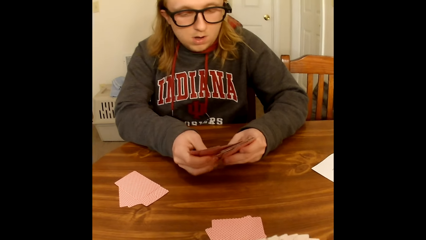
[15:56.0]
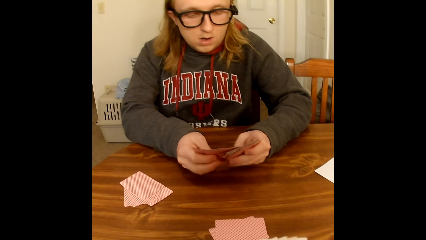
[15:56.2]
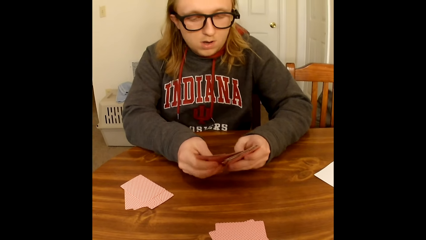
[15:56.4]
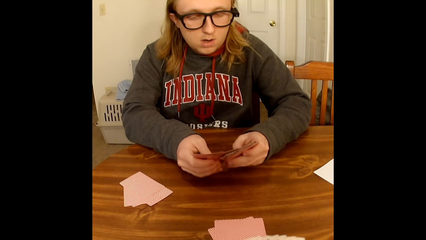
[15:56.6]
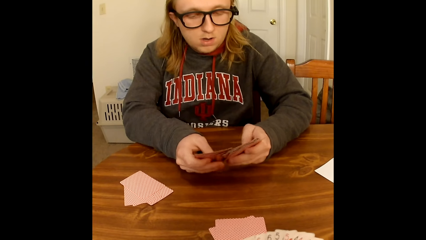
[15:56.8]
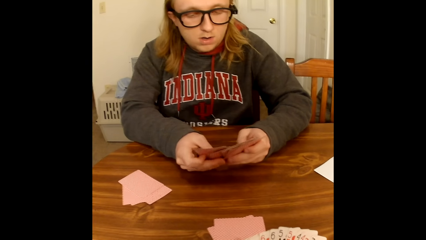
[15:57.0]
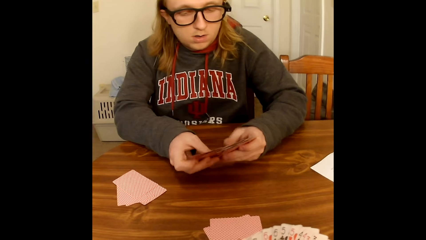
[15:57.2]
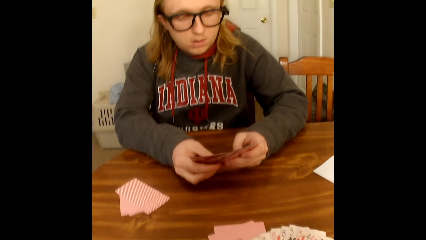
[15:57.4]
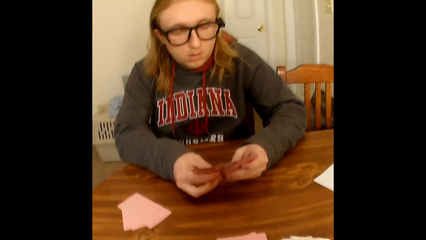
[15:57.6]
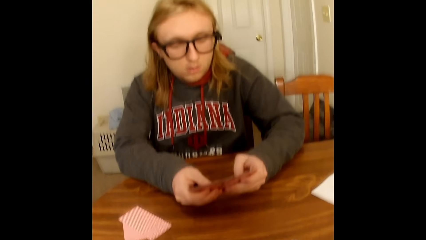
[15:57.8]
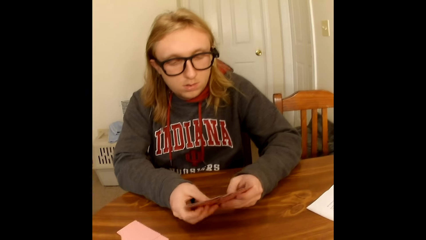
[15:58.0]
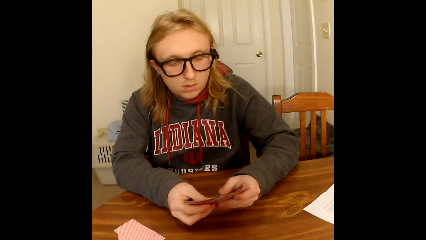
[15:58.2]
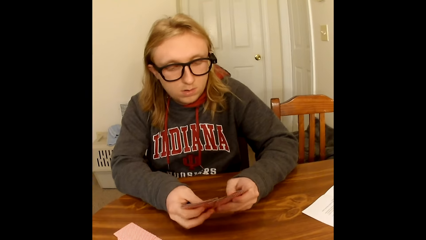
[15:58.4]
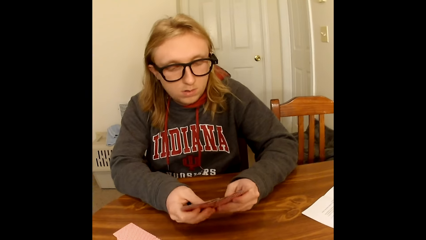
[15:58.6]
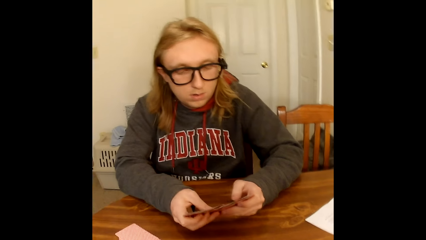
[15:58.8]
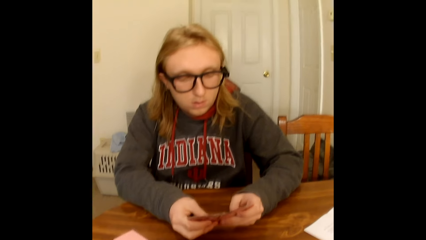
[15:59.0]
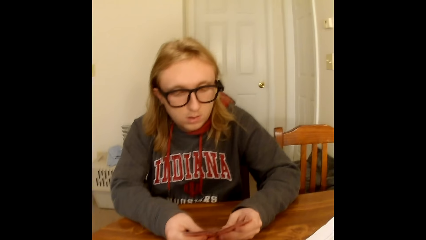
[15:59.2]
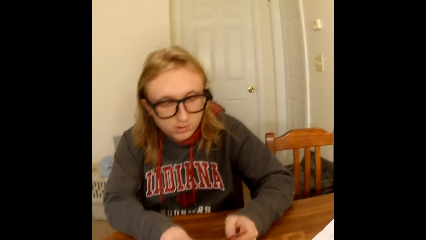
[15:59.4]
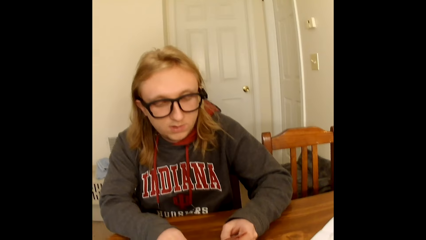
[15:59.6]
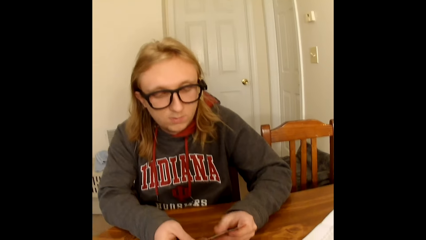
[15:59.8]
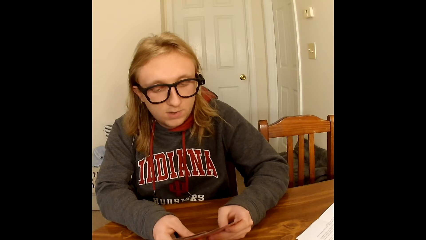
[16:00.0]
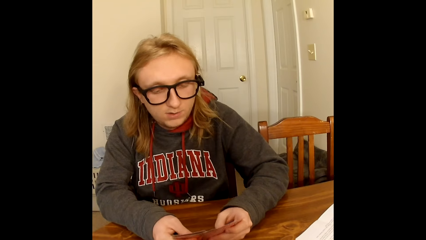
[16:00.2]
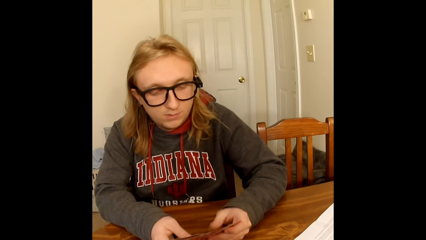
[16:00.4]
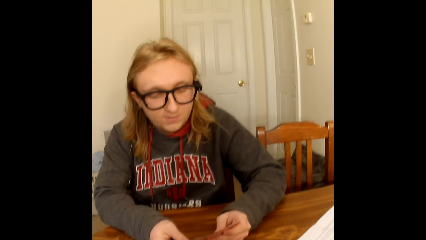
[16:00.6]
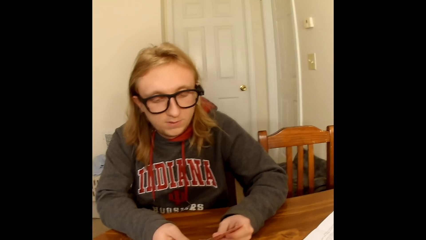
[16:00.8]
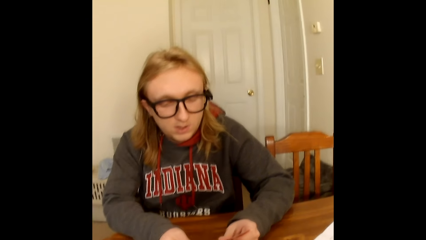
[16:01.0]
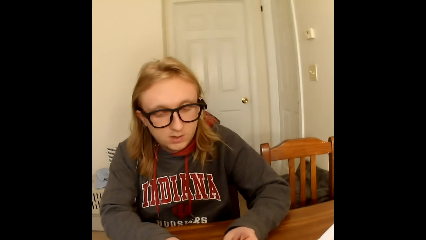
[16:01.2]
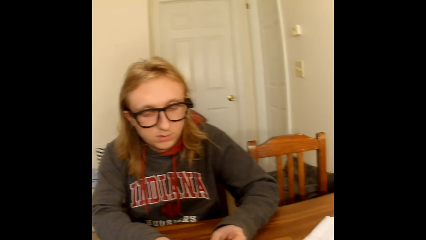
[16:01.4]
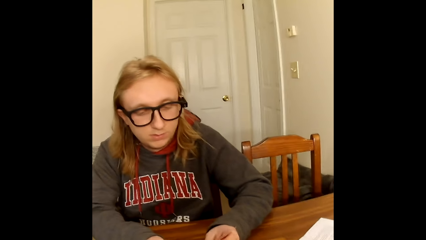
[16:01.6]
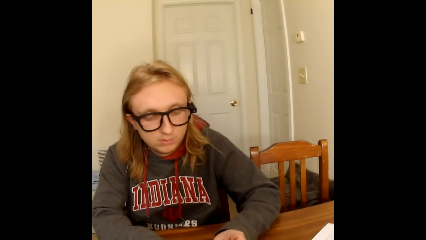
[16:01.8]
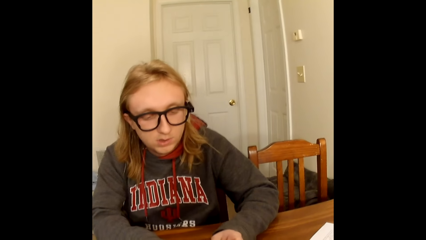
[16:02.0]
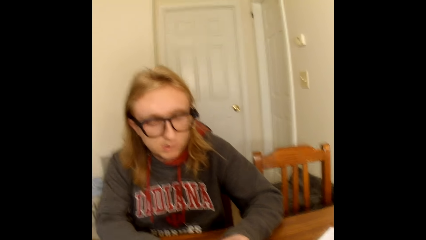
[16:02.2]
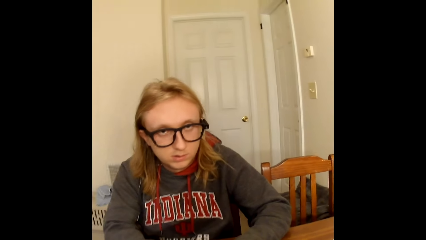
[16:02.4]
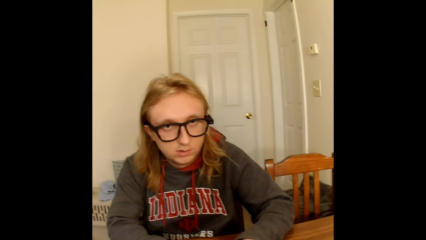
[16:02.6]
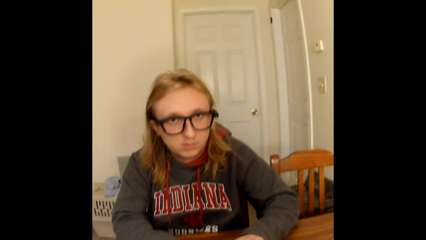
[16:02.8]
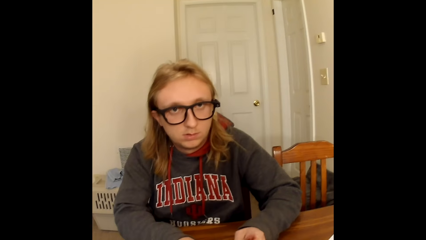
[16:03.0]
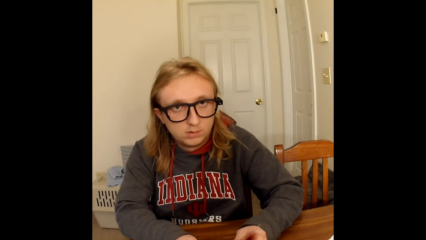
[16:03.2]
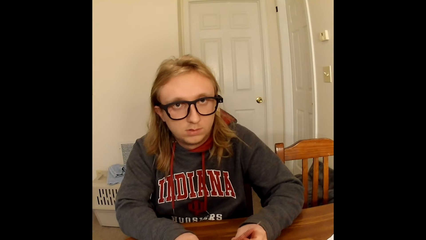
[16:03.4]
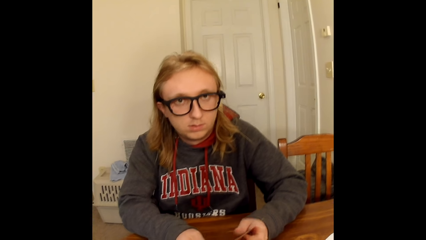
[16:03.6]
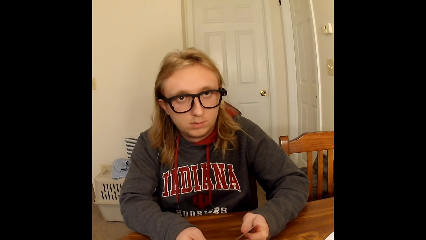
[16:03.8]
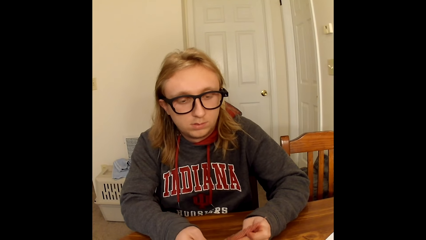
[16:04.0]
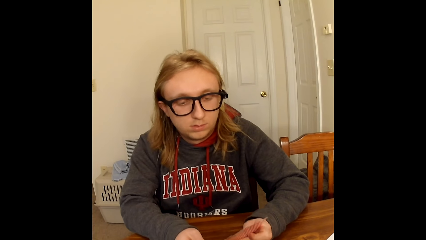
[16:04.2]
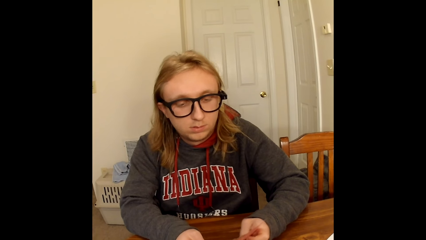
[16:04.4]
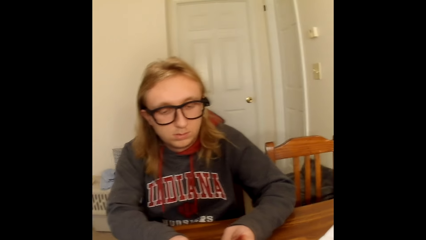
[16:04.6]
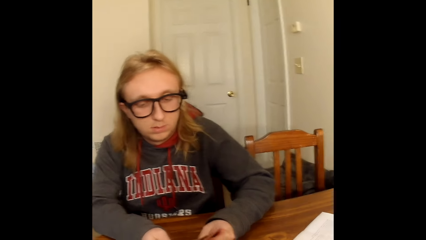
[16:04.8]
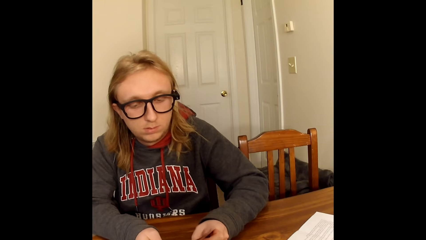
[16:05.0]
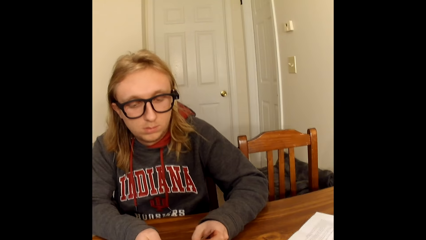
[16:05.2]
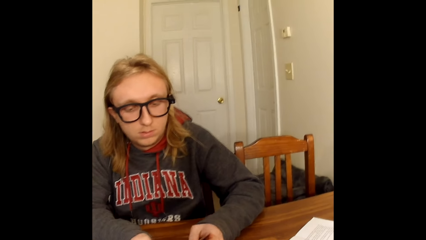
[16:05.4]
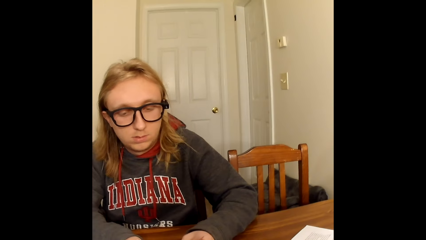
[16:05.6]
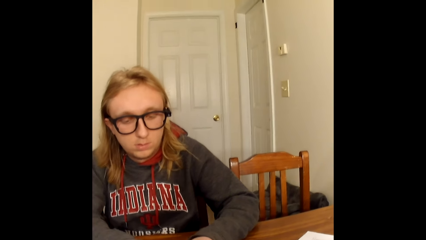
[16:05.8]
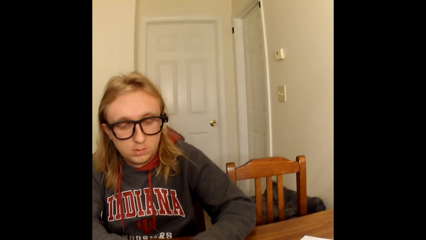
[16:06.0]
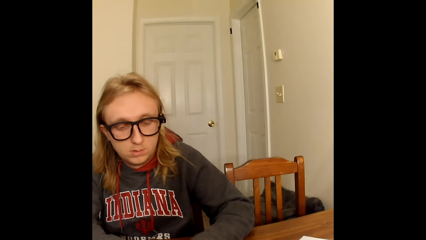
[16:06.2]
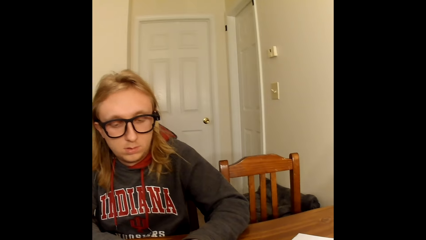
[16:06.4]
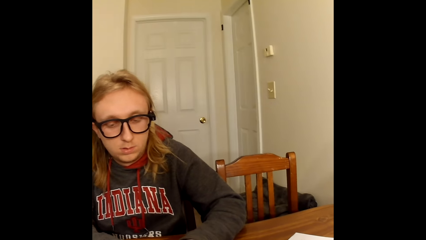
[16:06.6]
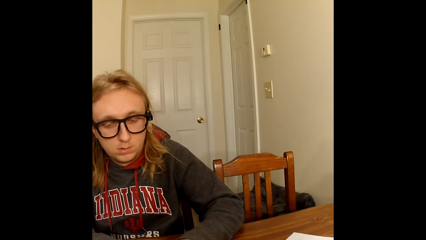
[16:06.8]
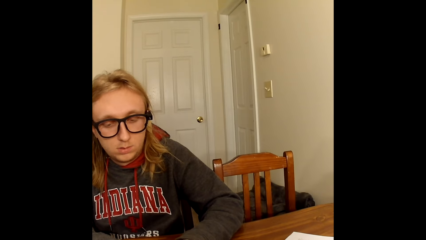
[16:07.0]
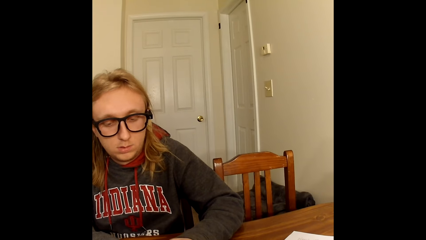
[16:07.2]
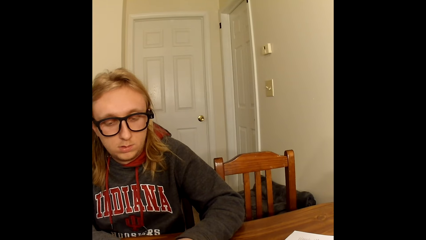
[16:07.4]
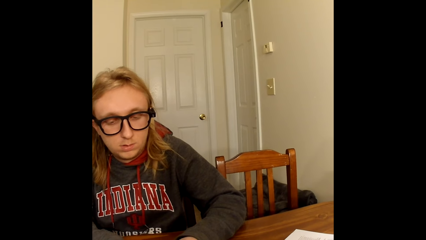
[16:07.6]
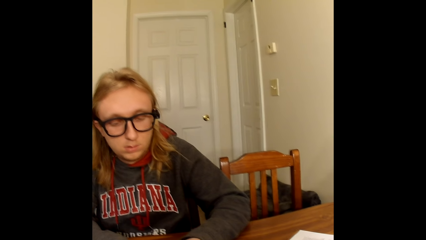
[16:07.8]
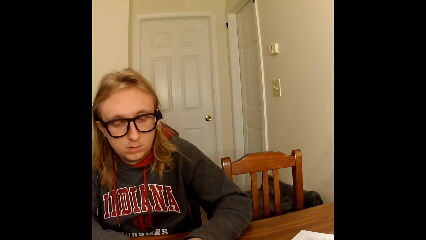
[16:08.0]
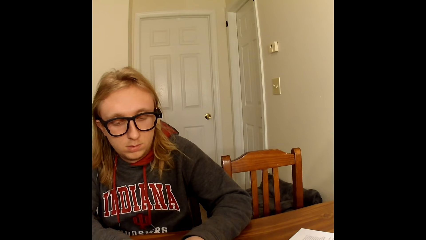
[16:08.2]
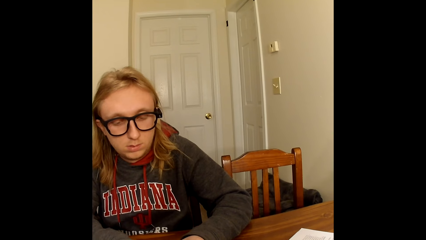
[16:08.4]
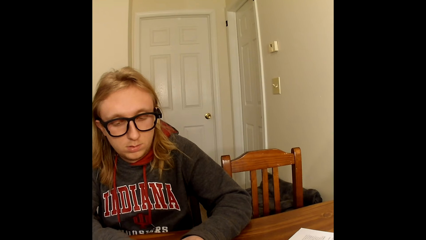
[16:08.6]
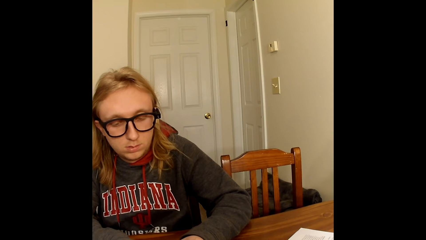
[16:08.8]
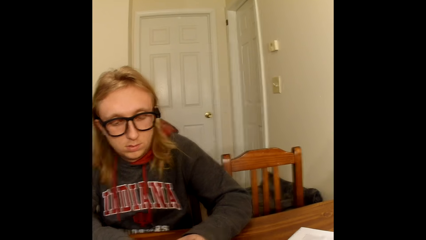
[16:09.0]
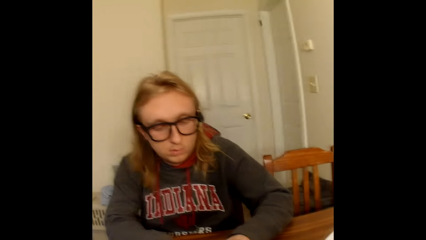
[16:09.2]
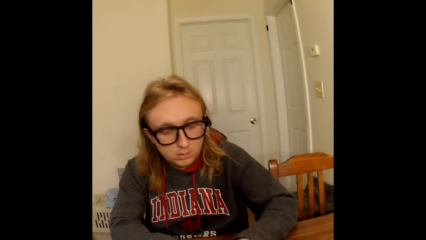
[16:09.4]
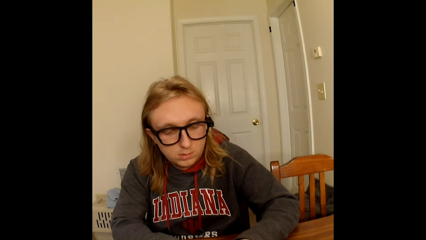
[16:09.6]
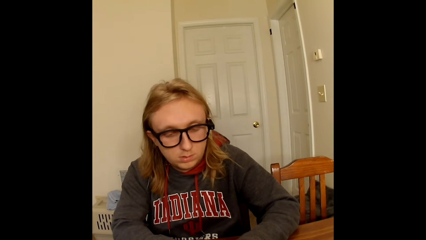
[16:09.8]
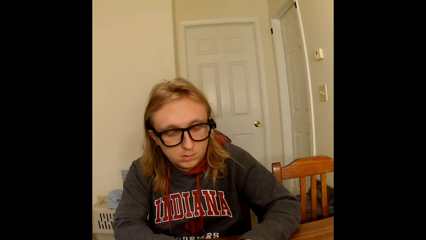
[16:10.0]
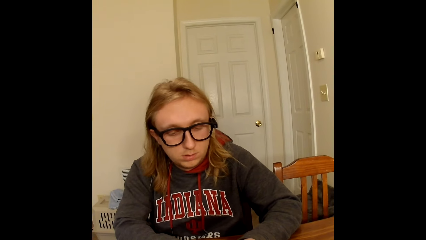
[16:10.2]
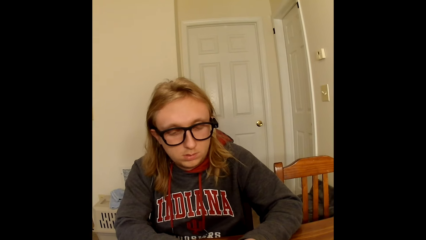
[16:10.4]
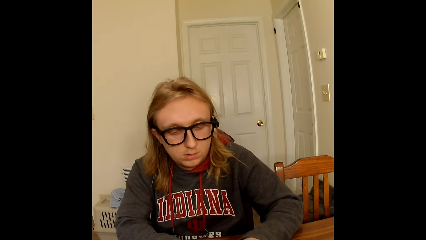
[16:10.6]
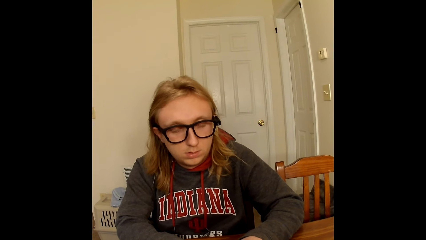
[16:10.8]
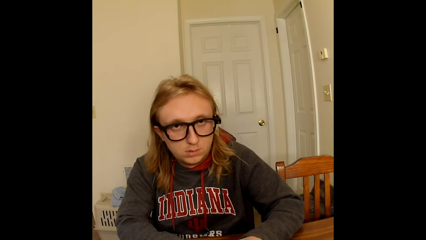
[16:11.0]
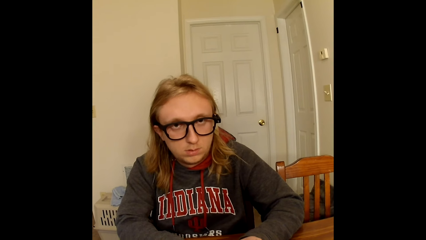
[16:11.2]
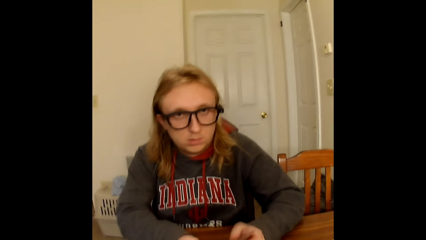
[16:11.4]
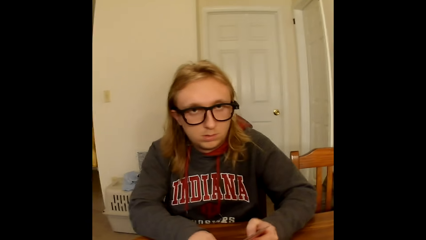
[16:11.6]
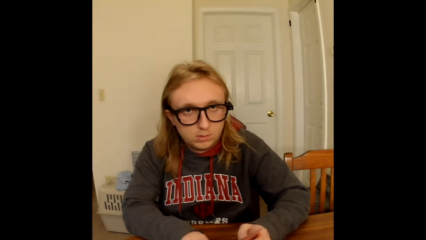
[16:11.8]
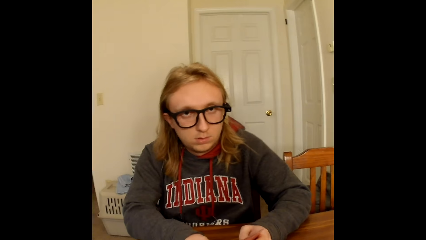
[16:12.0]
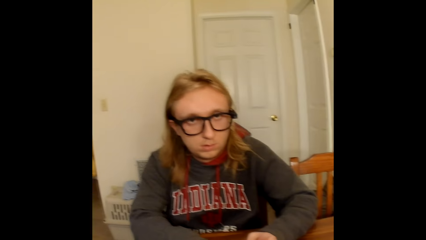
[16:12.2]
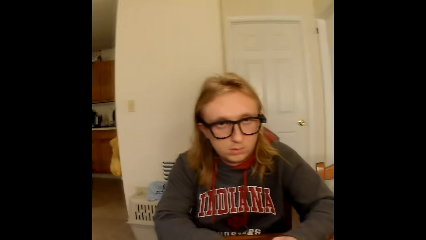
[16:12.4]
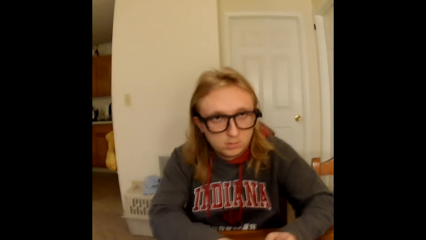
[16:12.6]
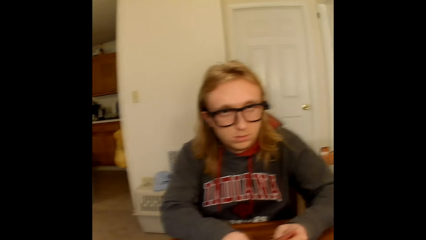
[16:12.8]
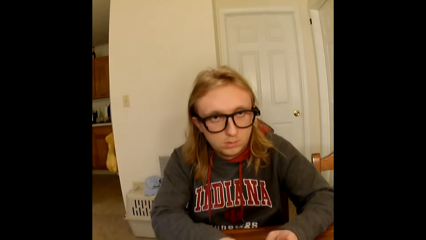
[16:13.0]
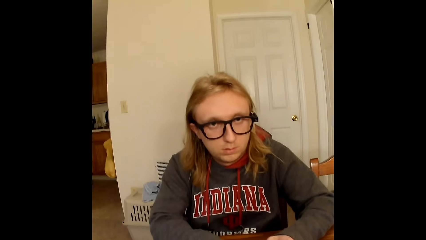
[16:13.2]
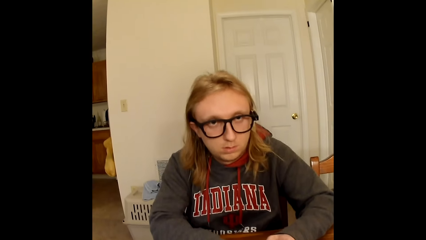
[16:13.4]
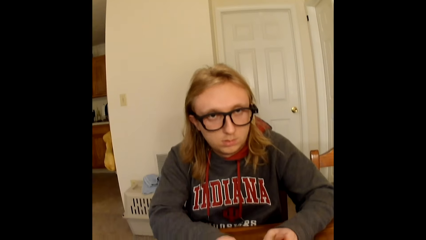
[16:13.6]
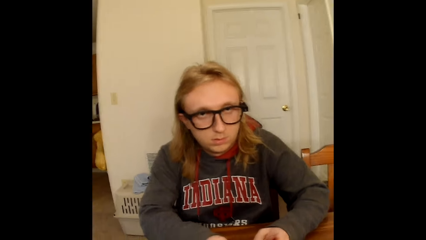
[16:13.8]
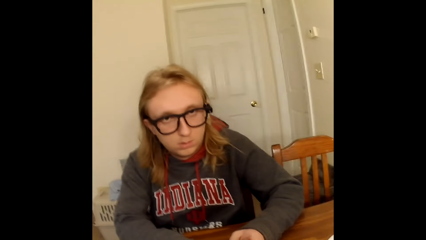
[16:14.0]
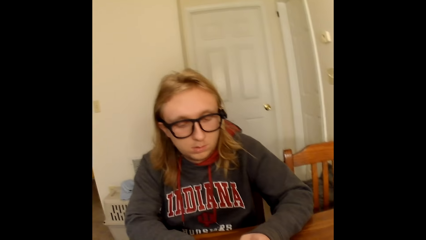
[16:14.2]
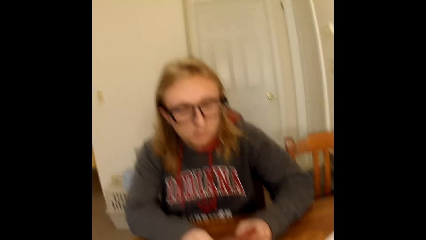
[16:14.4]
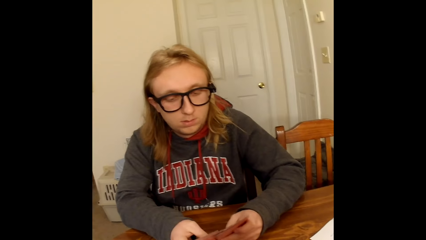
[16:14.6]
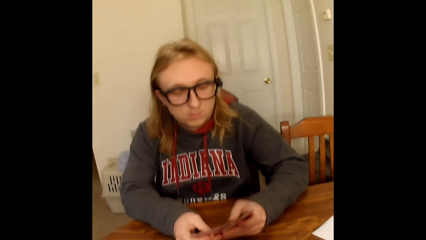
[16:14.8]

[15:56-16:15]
The camera wearer converses. A man looks at the cards. The camera wearer looks around. They converse. The man looks at the cards. The camera wearer converses.
